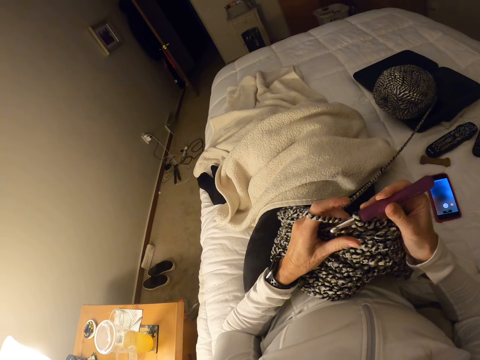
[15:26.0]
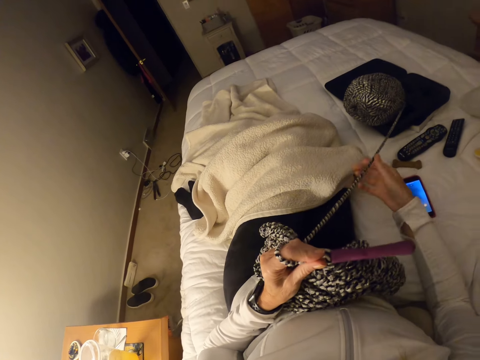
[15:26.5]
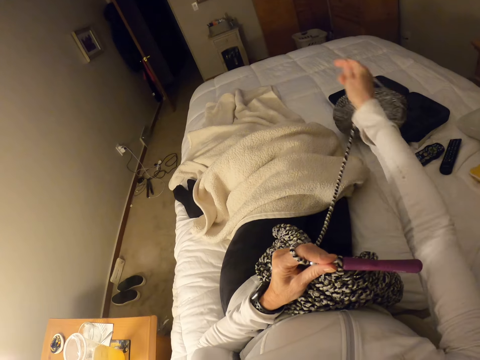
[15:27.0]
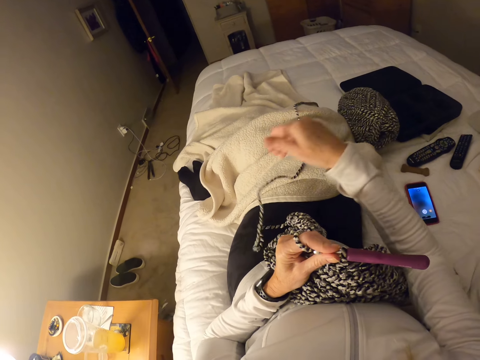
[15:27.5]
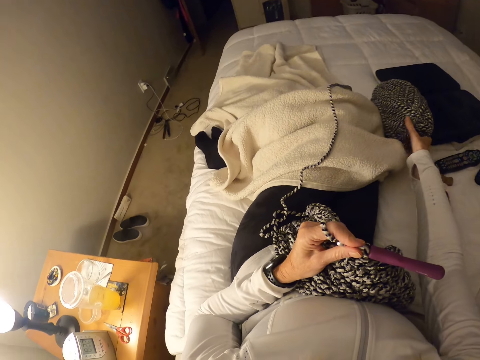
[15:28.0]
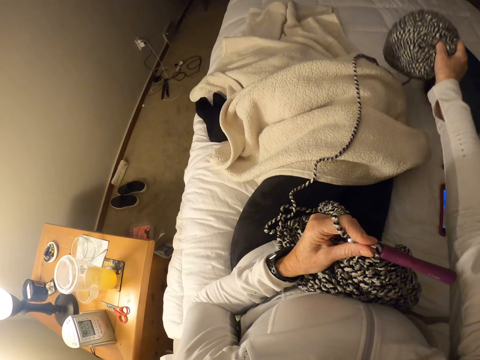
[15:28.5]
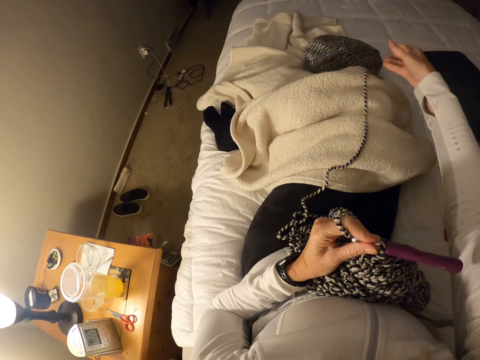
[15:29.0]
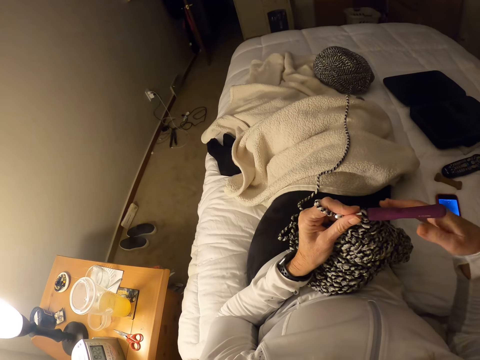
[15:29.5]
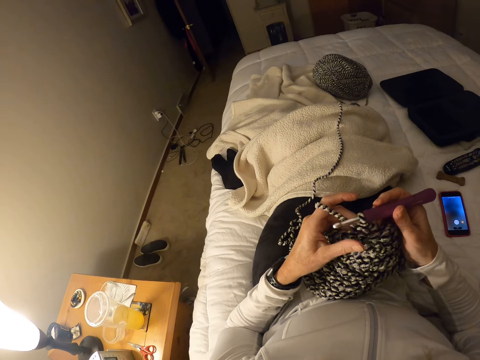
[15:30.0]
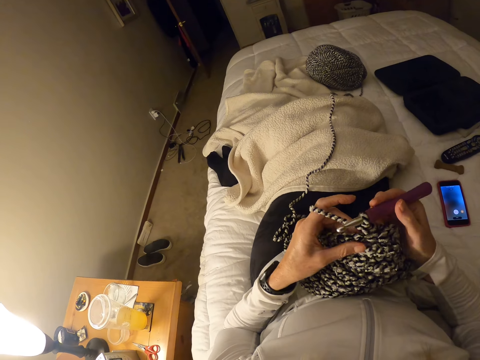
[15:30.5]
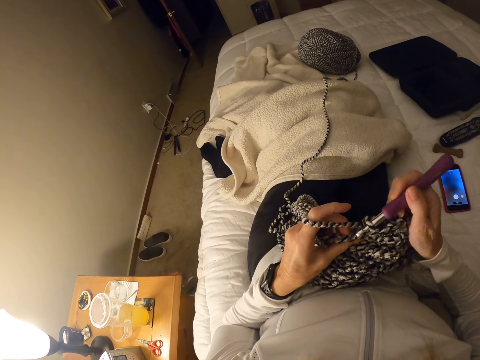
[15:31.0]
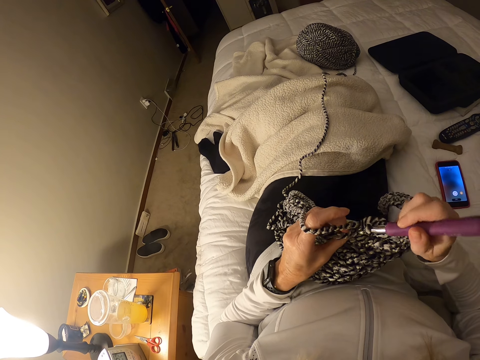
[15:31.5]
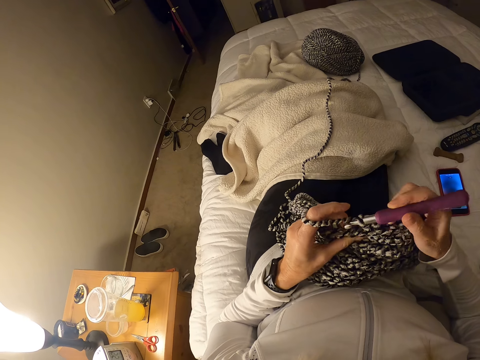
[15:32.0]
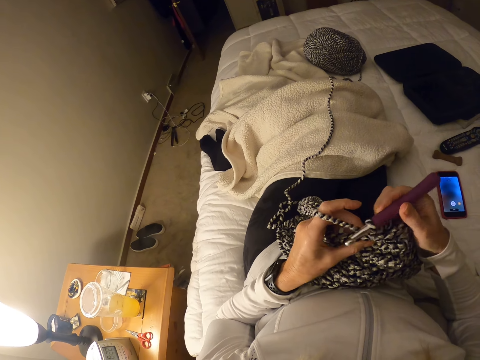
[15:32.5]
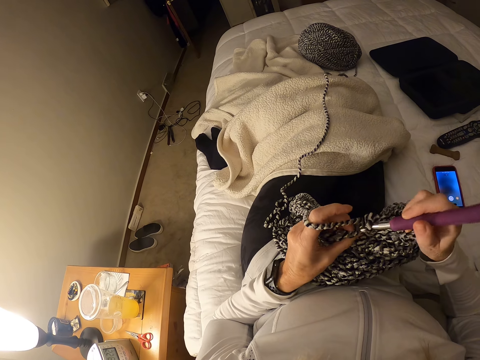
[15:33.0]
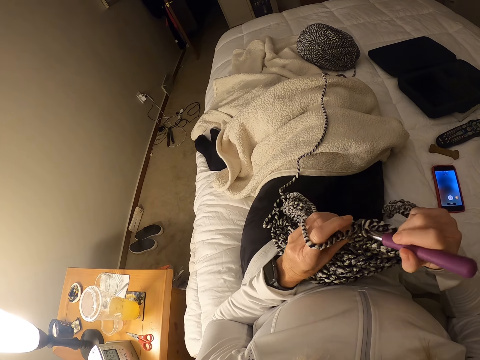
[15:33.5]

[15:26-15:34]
The camera wearer unfolds the thread. They move the thread aside.

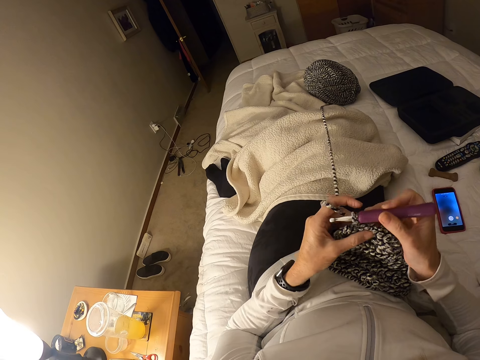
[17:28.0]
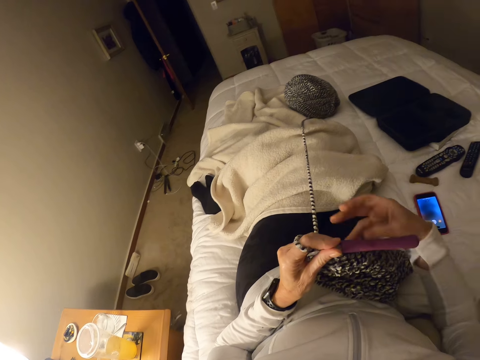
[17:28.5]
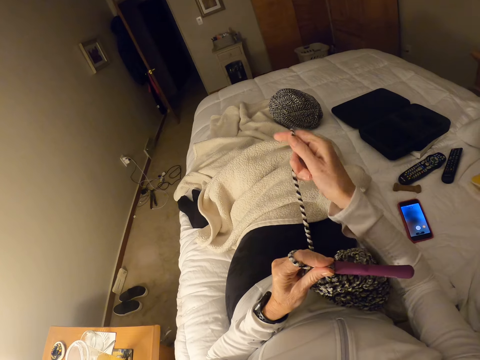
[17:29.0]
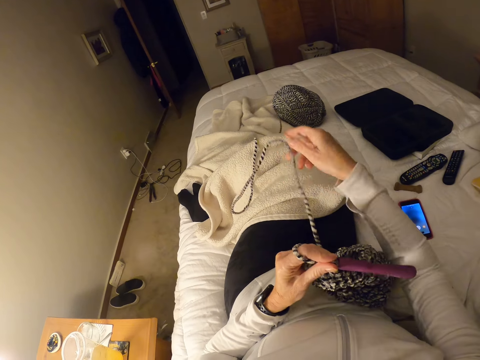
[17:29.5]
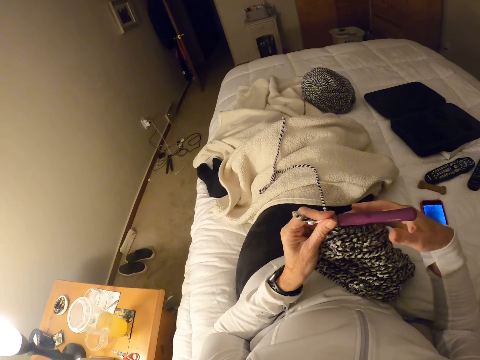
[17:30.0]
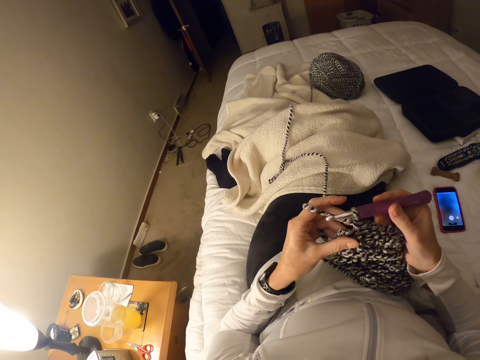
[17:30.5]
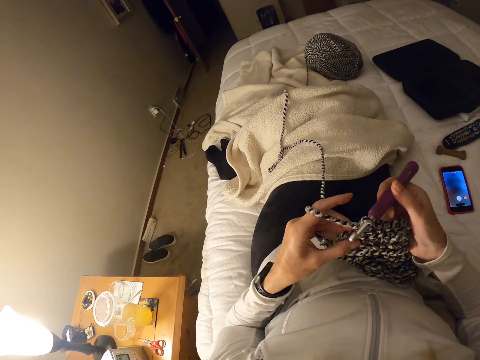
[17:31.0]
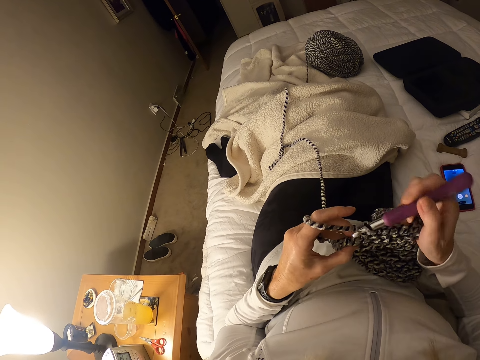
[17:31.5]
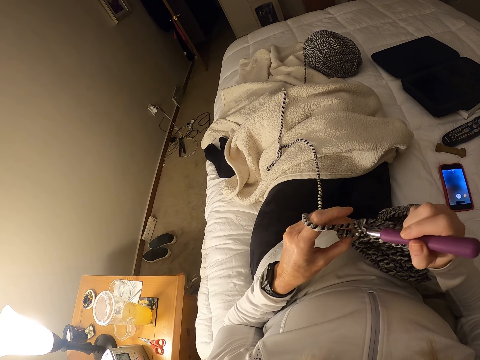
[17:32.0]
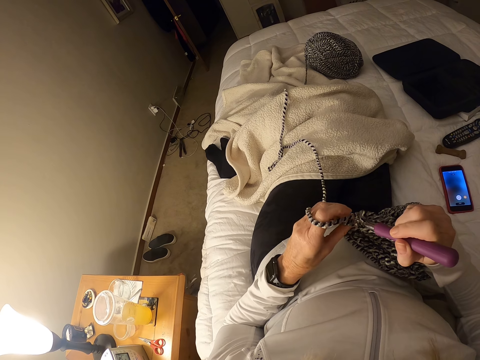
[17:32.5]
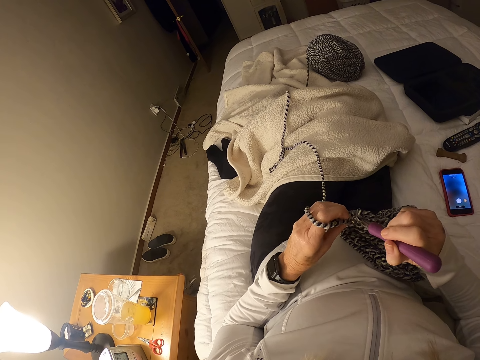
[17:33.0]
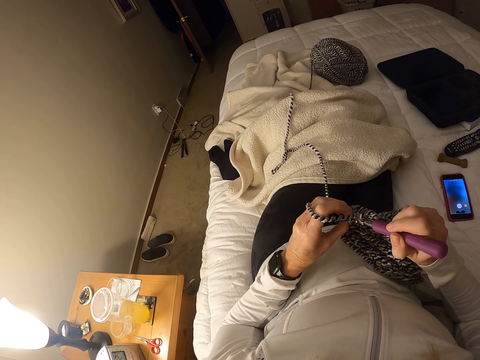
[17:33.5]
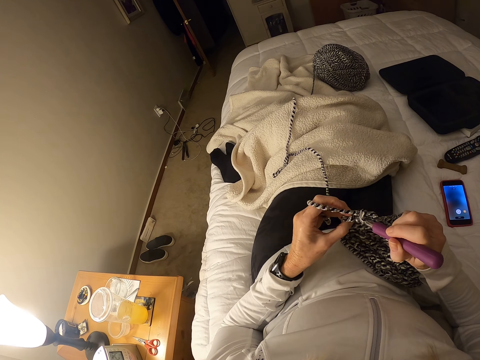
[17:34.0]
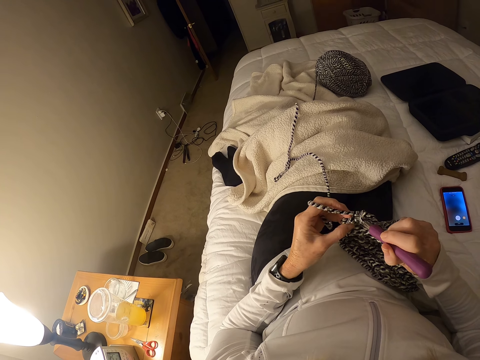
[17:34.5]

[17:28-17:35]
The camera wearer unfolds the thread.

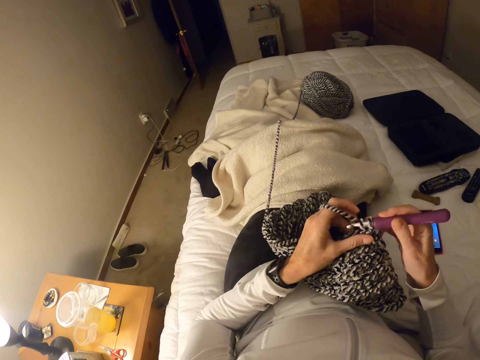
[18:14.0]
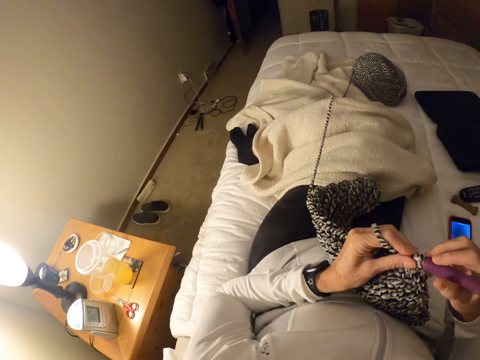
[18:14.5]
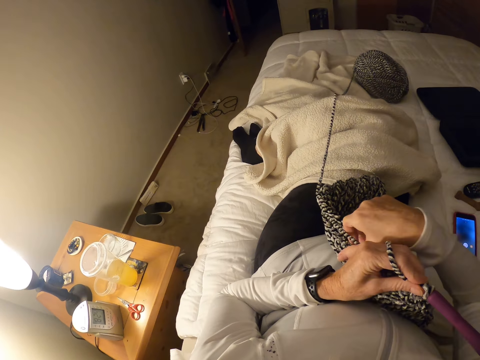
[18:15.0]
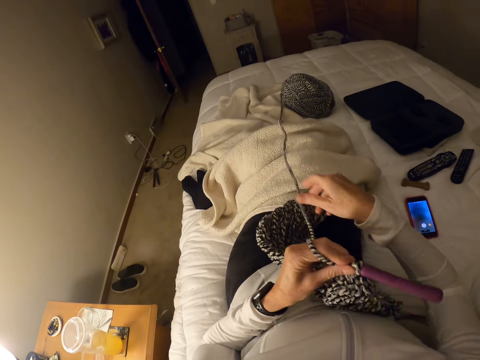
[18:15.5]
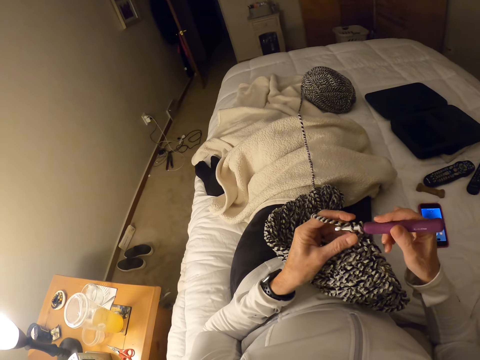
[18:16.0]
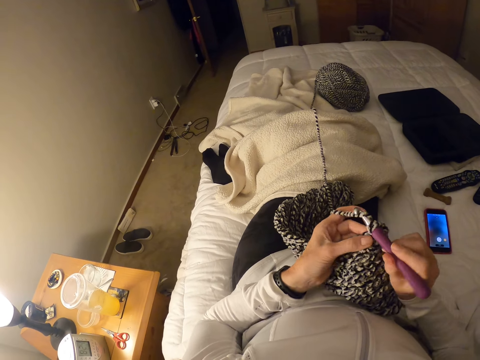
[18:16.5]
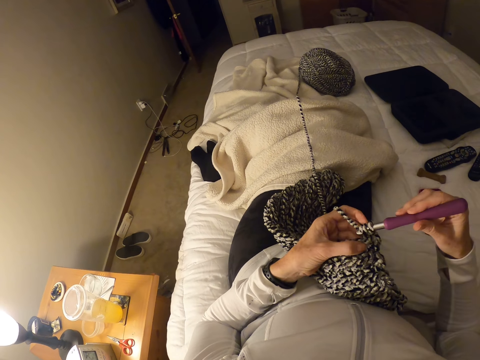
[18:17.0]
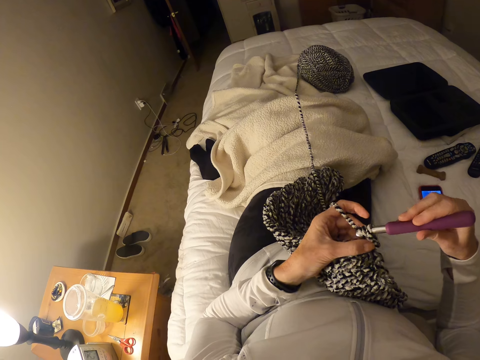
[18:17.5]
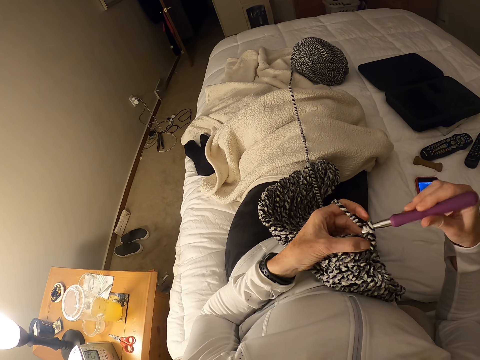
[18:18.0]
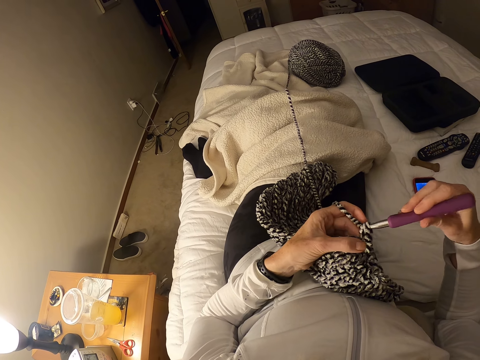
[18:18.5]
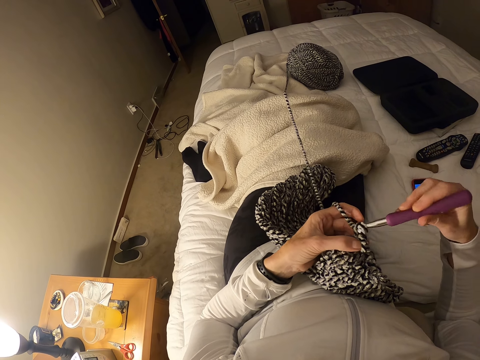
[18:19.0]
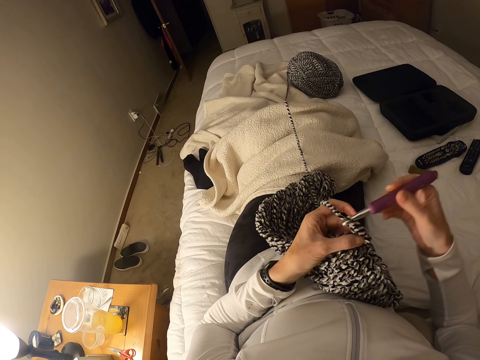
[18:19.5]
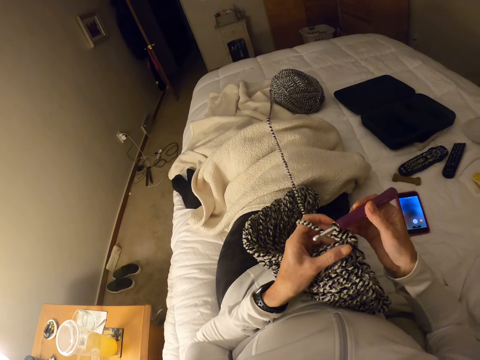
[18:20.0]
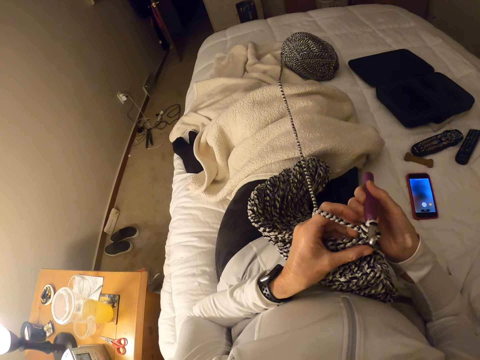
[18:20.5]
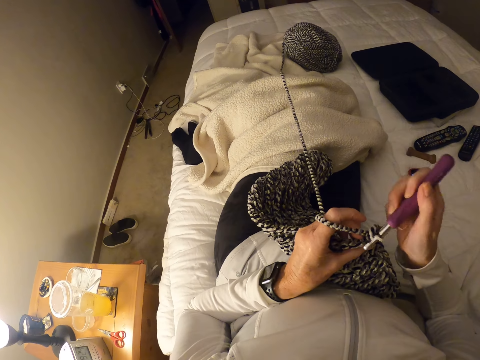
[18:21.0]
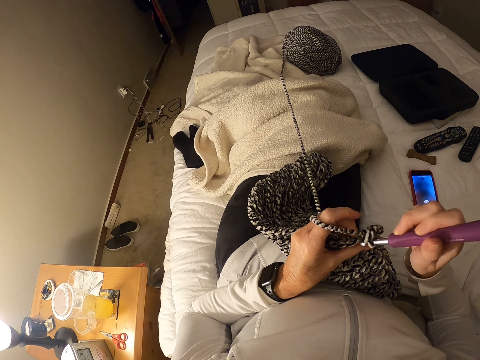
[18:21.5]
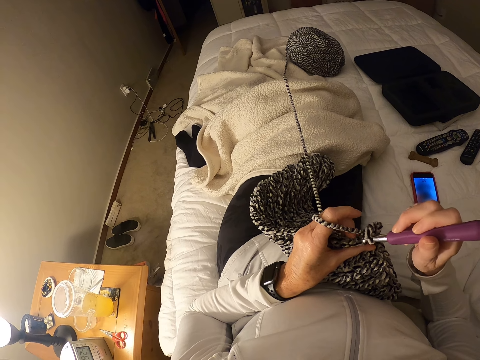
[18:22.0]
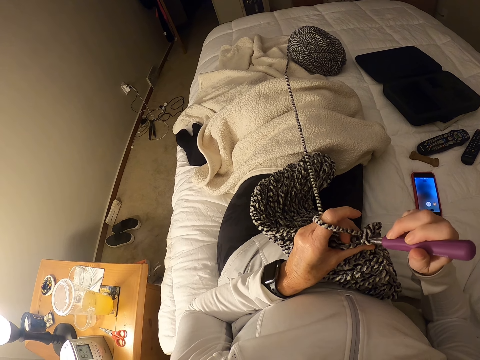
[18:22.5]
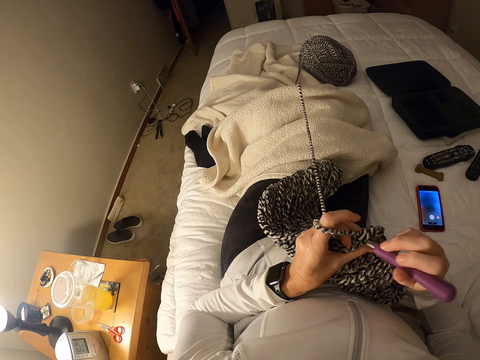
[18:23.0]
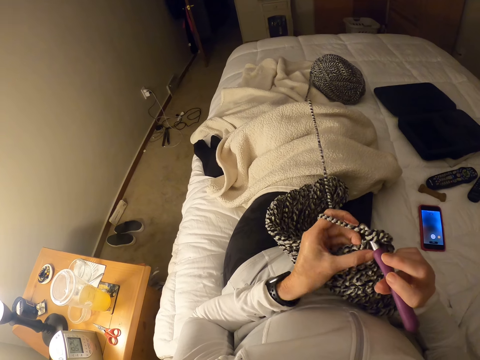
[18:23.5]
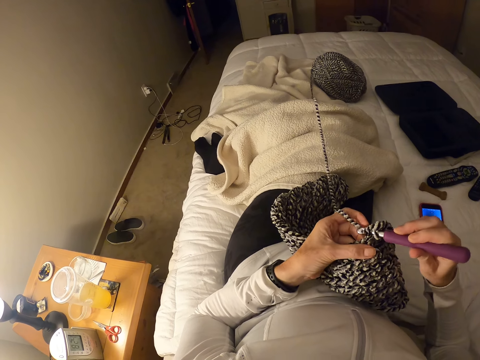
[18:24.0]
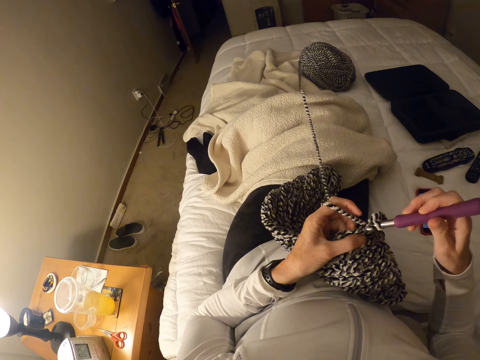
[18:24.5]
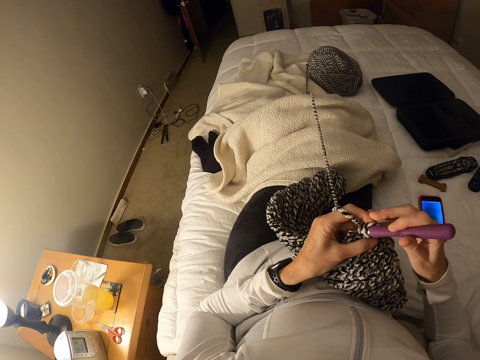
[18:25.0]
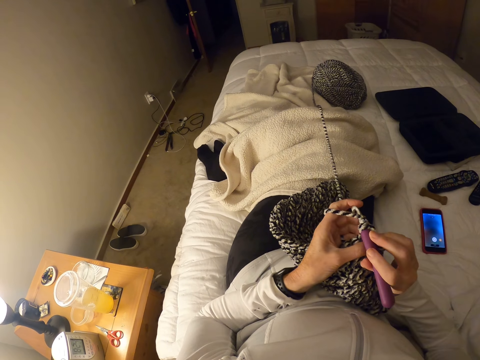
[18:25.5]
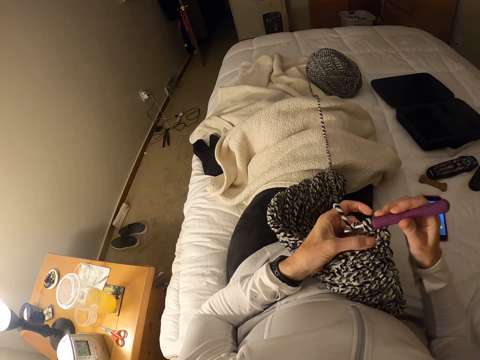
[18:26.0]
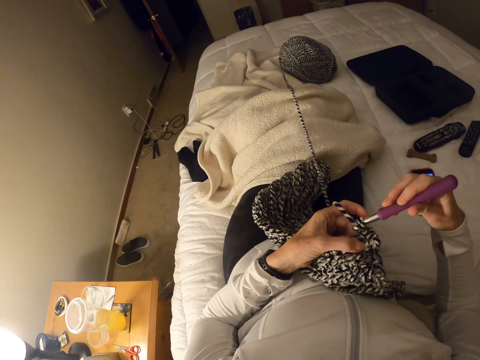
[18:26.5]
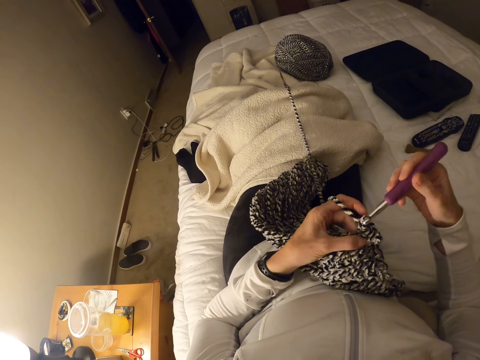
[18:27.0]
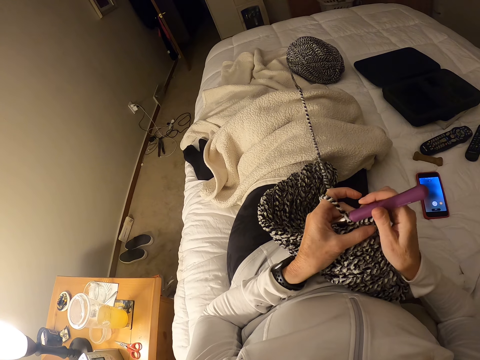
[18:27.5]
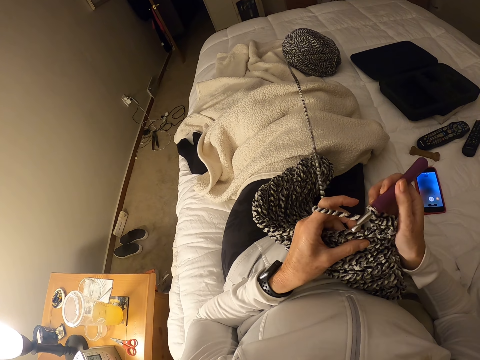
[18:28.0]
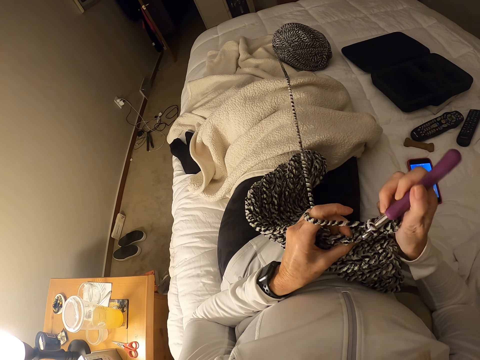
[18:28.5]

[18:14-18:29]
The camera wearer pulls the thread.
